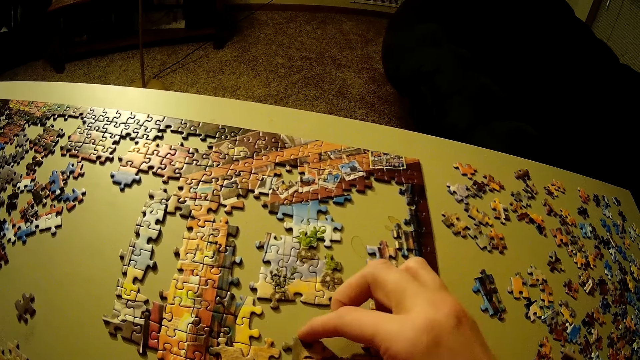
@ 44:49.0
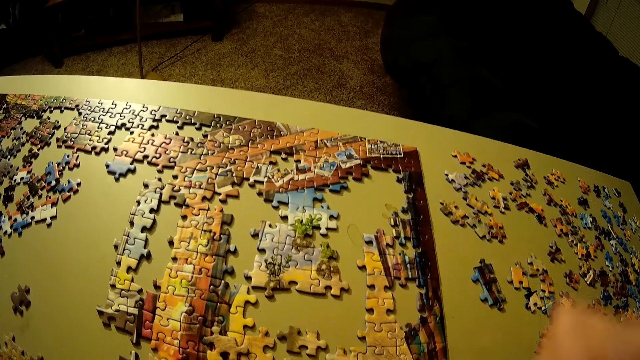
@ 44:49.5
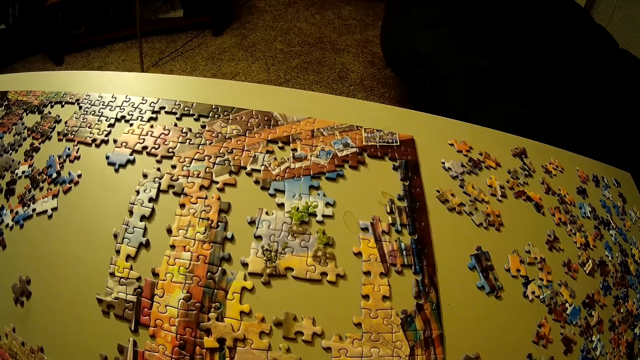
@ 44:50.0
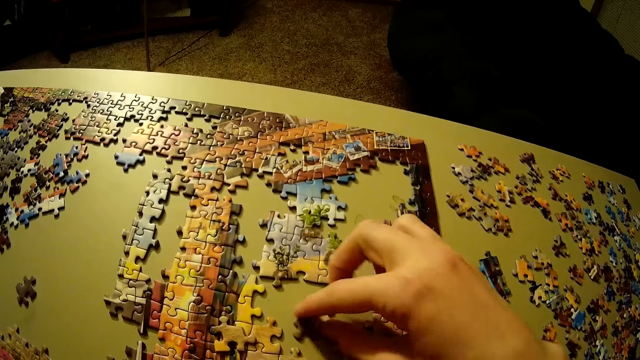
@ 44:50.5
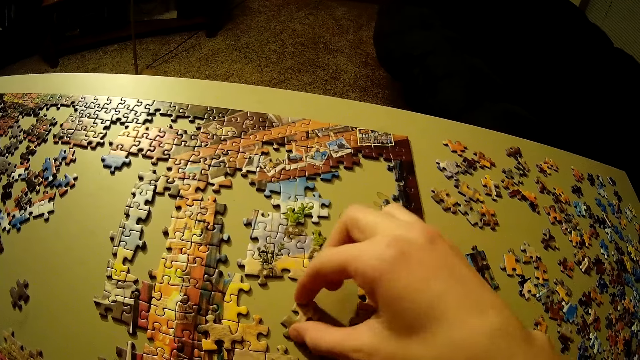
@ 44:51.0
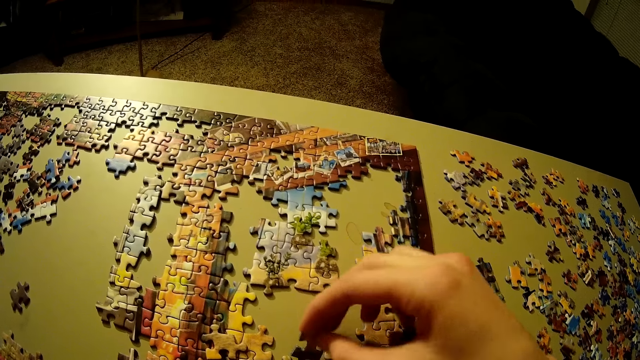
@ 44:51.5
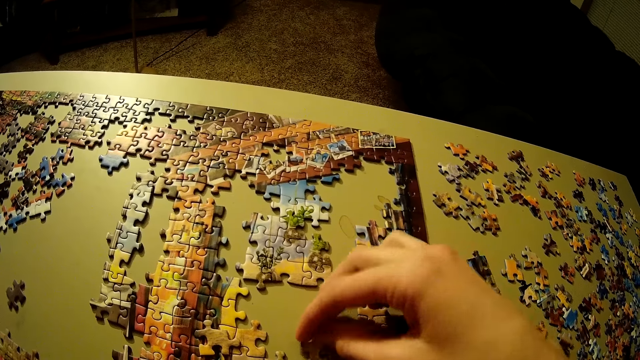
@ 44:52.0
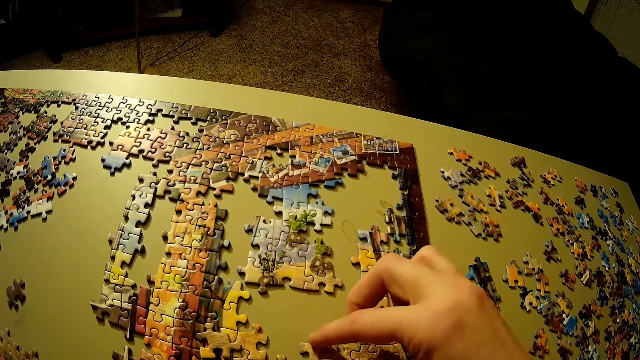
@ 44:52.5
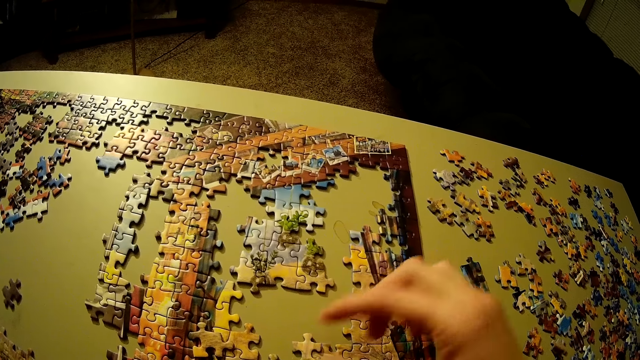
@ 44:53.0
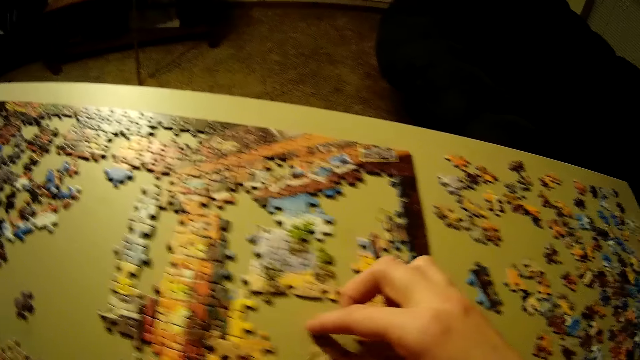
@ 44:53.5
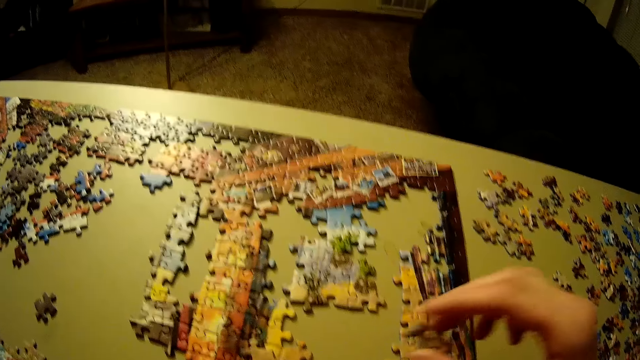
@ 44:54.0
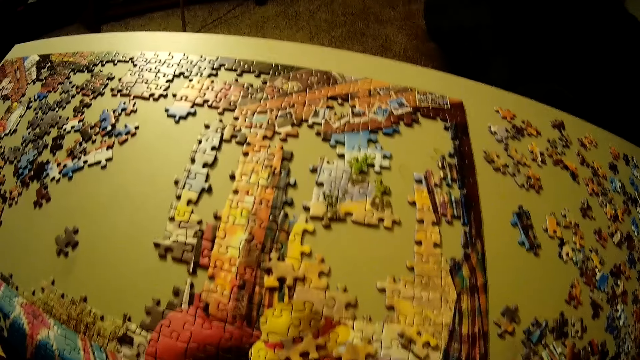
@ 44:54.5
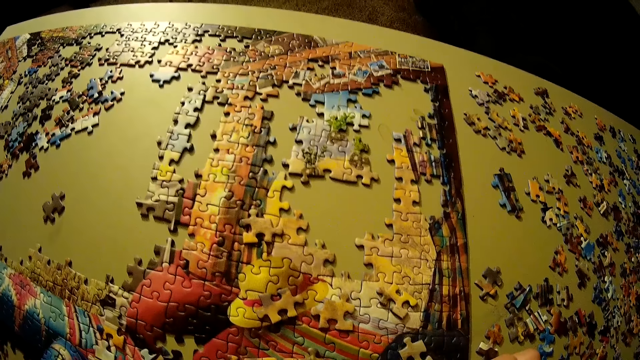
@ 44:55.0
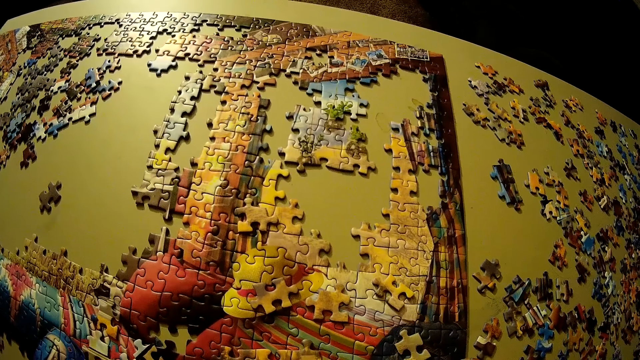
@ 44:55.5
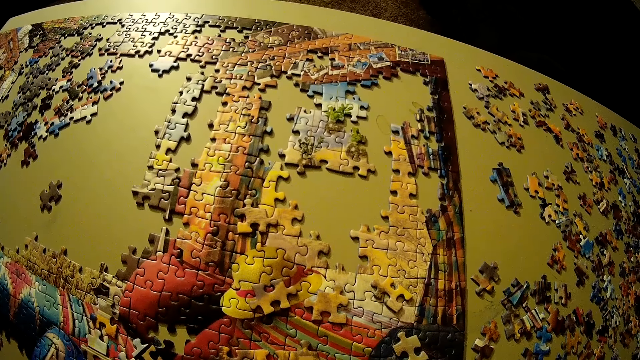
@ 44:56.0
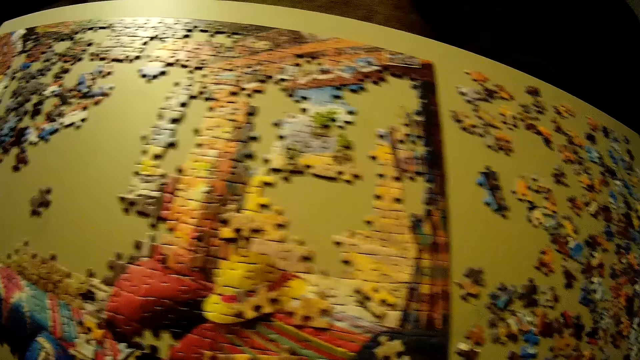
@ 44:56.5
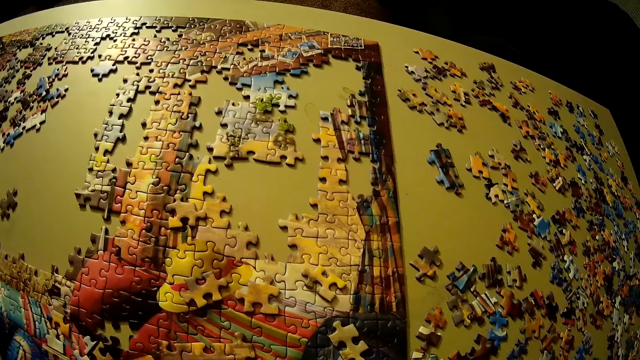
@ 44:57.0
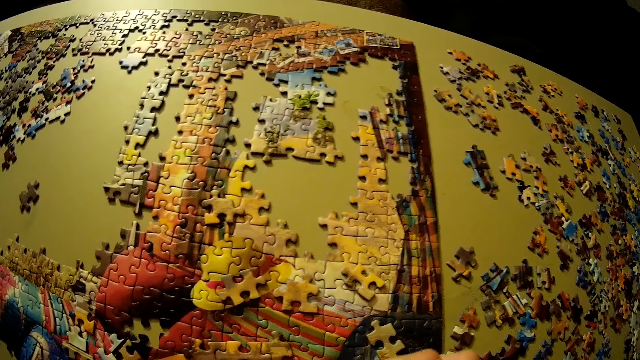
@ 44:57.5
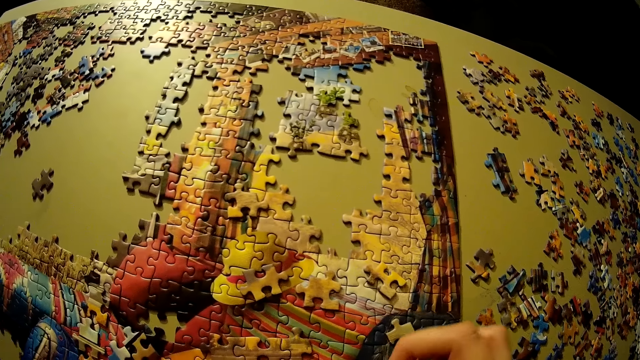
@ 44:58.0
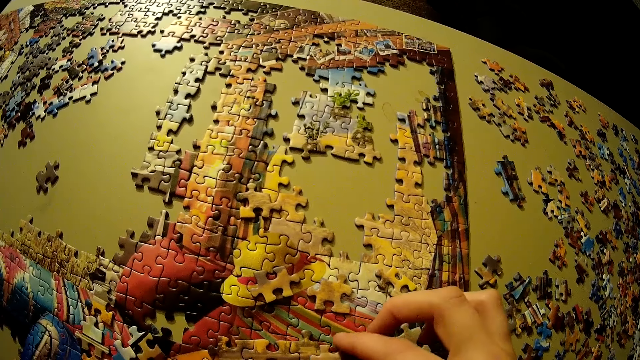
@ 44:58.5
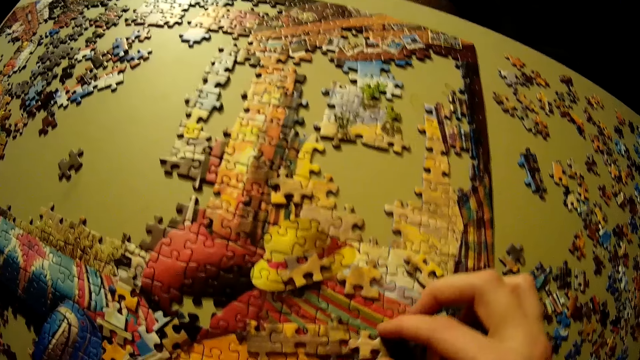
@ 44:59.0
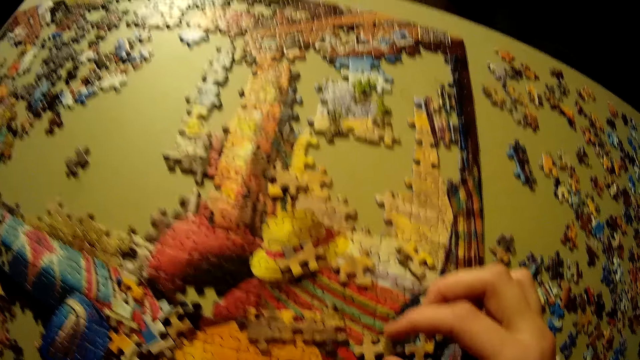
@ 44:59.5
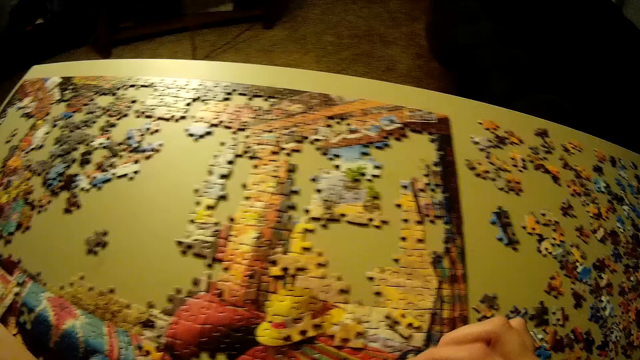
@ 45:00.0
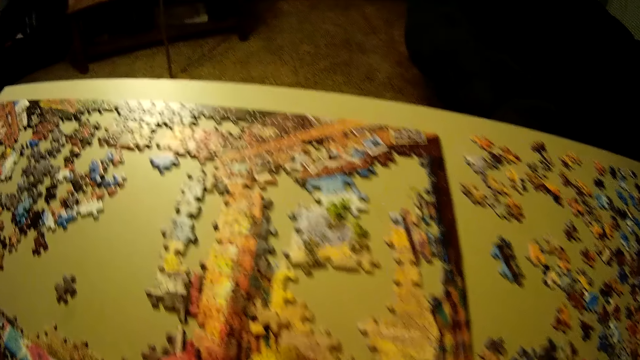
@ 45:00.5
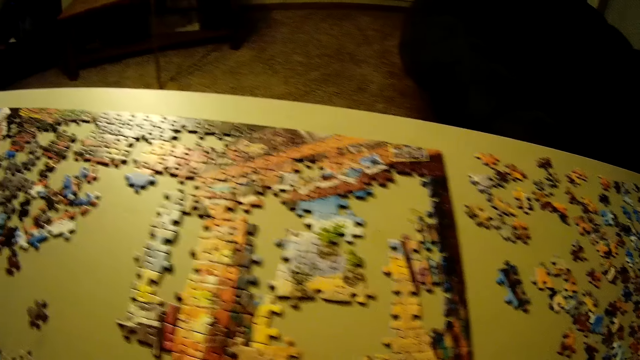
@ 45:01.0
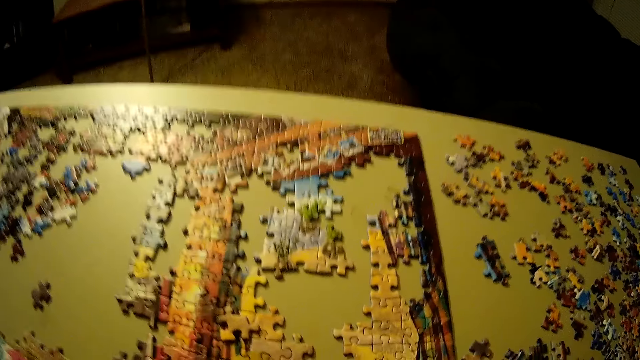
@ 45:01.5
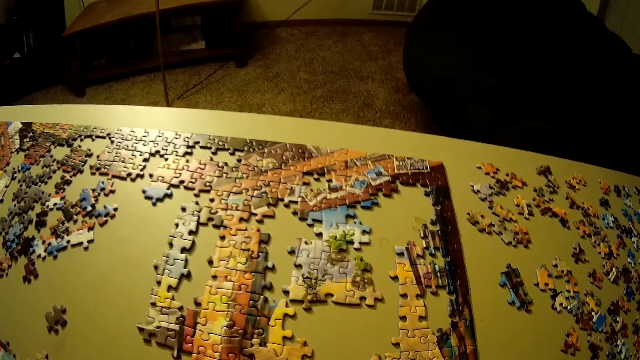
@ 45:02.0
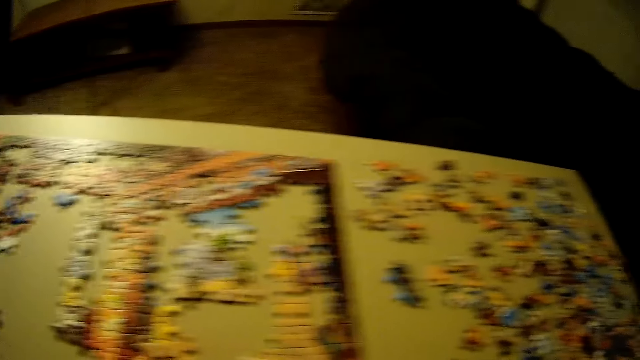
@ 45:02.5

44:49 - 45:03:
The camera wearer moves her hand towards her. She turns the piece of the puzzle. She moves the puzzle piece towards her. She fixes the piece on the puzzle. She lets go of the puzzle piece. She picks up the piece of the puzzle. She moves her hand towards her. She looks around. She places her hand on the puzzle. She picks up a puzzle piece. She looks around.

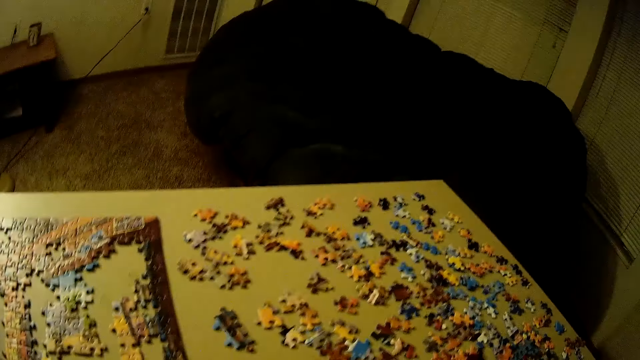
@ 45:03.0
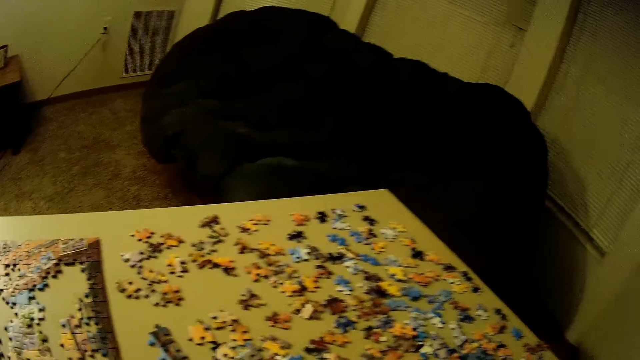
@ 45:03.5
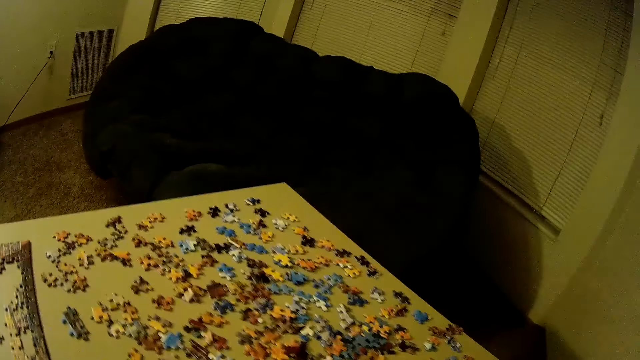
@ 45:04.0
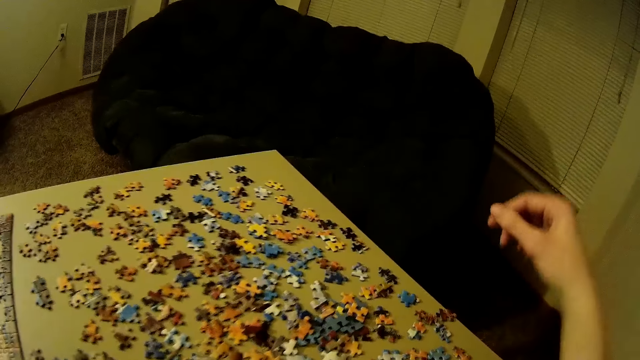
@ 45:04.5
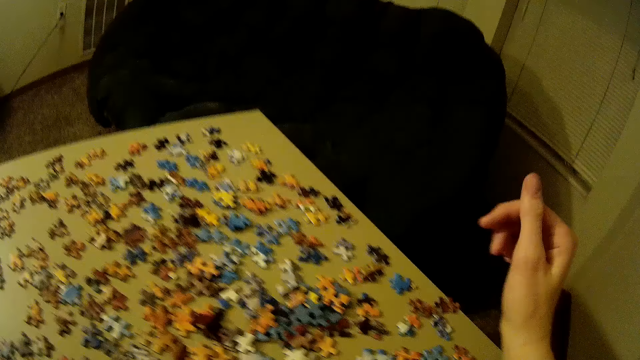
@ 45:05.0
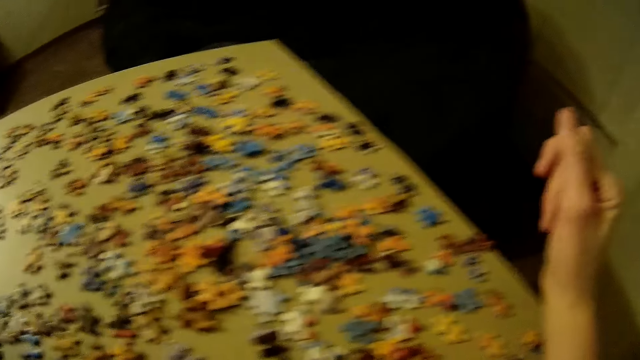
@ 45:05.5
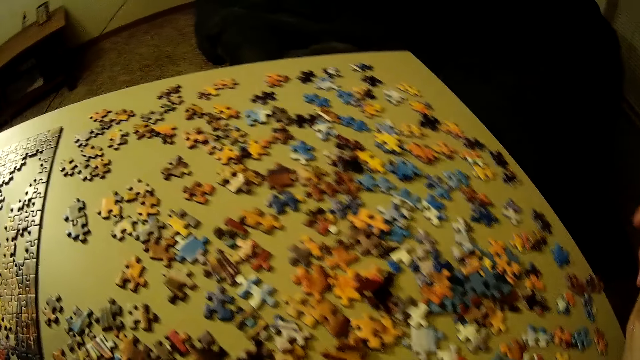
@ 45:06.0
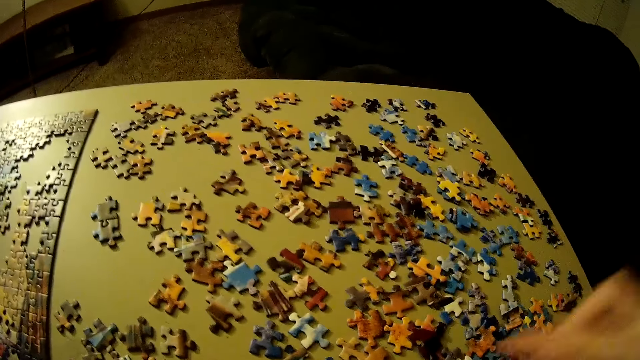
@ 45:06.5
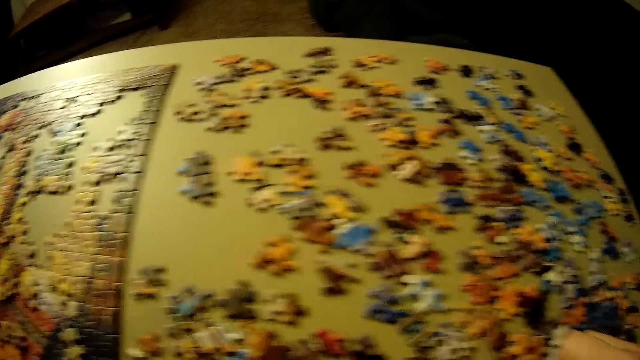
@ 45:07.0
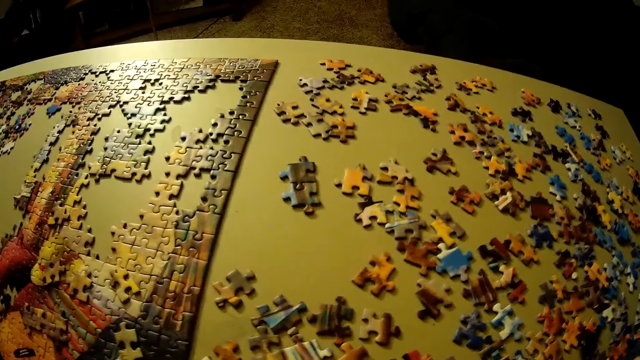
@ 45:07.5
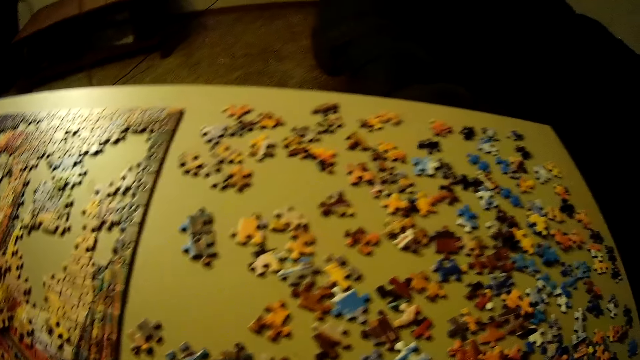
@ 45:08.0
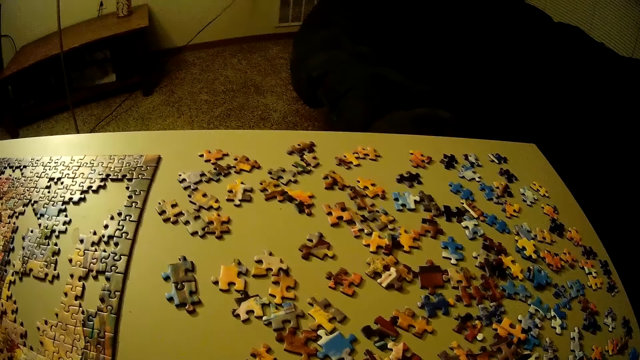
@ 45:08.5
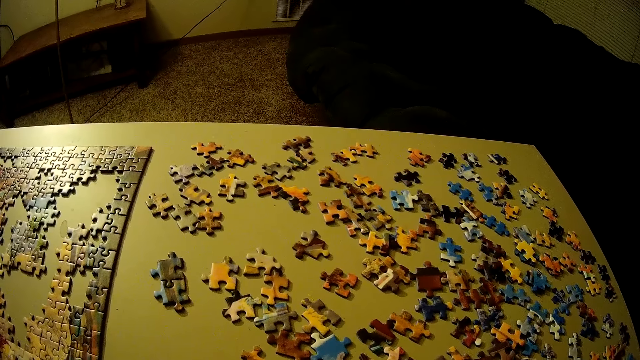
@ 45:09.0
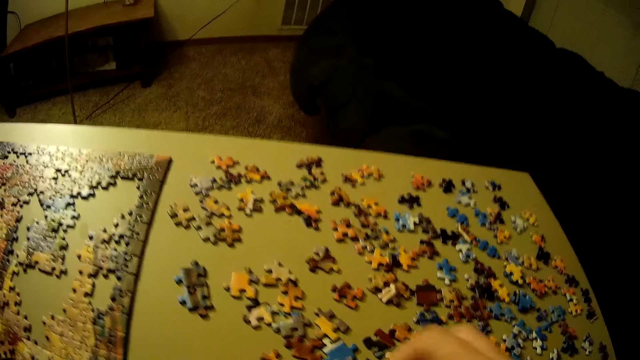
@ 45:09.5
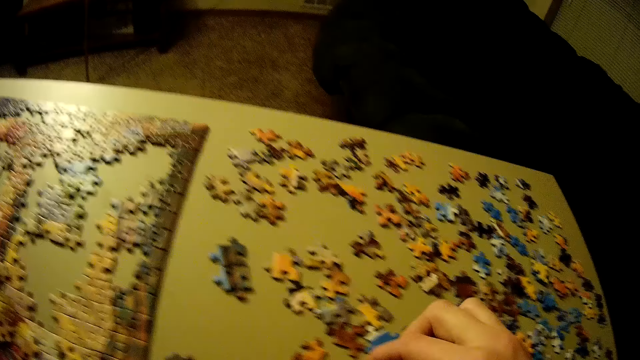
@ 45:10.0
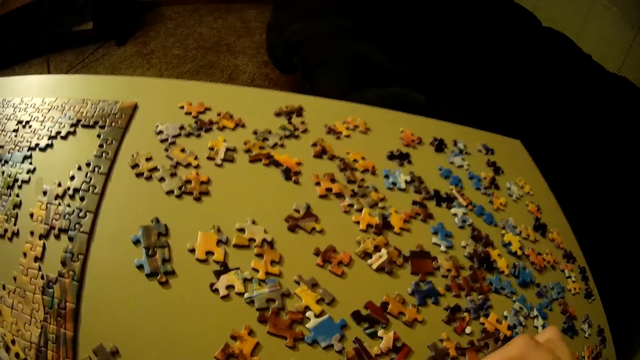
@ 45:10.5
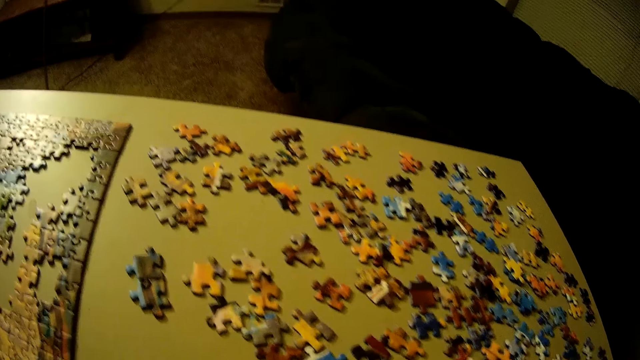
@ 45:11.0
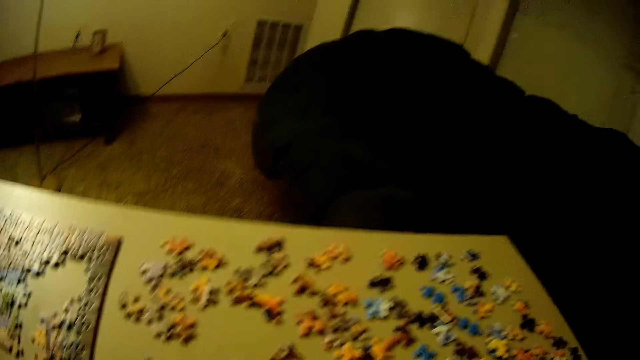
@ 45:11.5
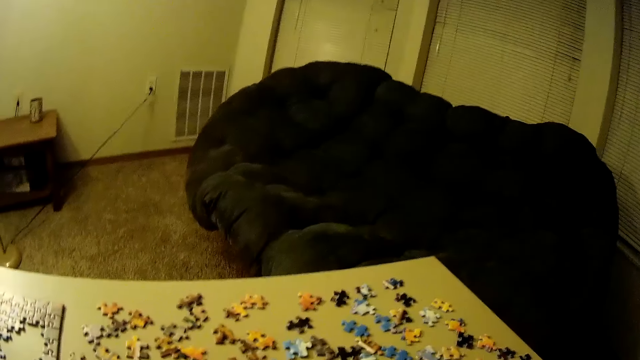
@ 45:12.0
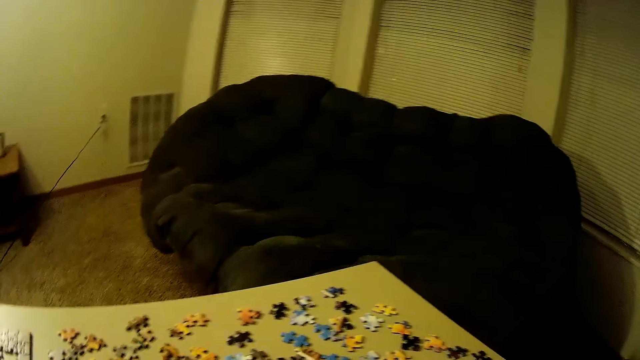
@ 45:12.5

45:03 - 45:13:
The camera wearer moves her hand towards the table. She places her hand on the table. She looks around. She scatters the puzzle pieces around. She looks around again. She holds a piece of the puzzle. She moves her hand towards her. She looks around.
